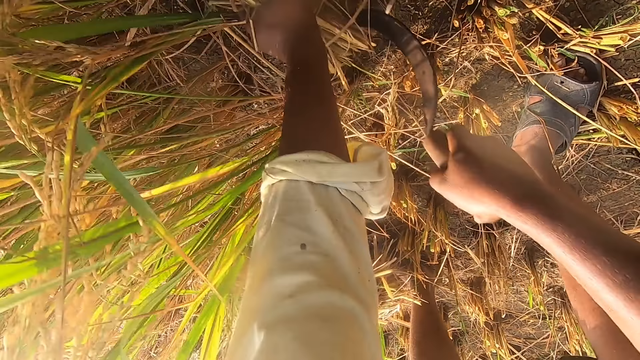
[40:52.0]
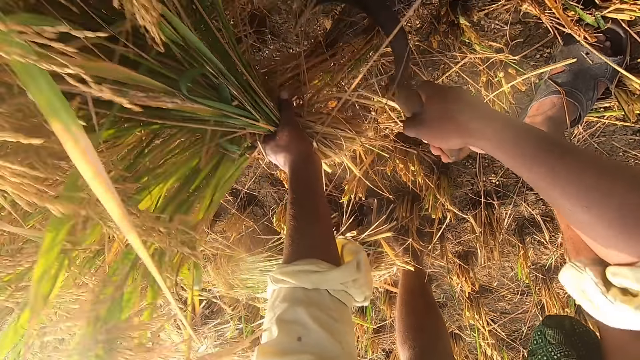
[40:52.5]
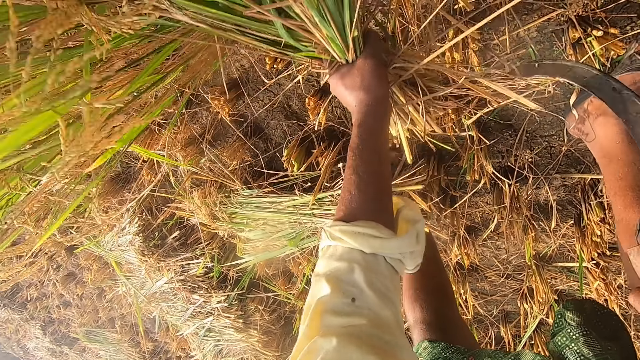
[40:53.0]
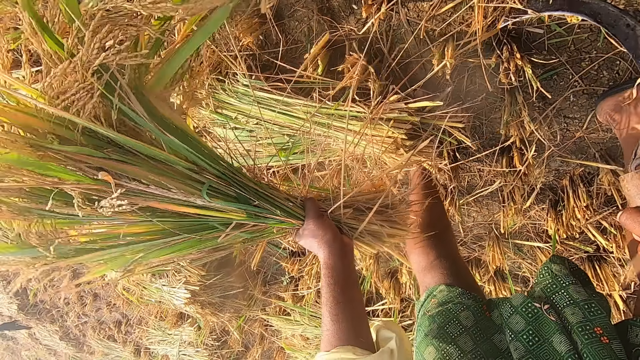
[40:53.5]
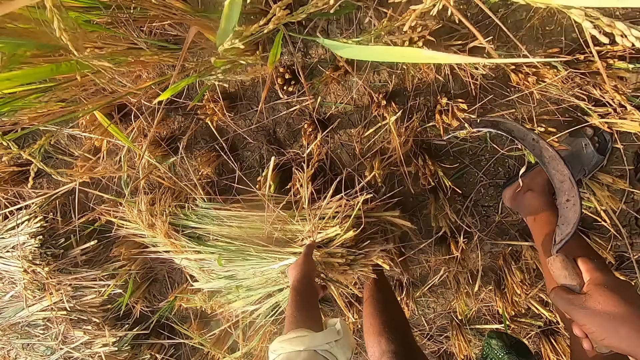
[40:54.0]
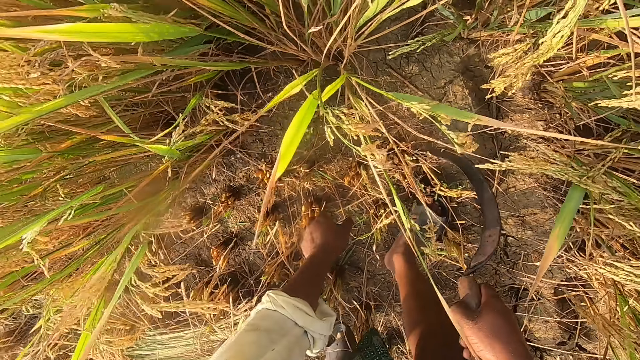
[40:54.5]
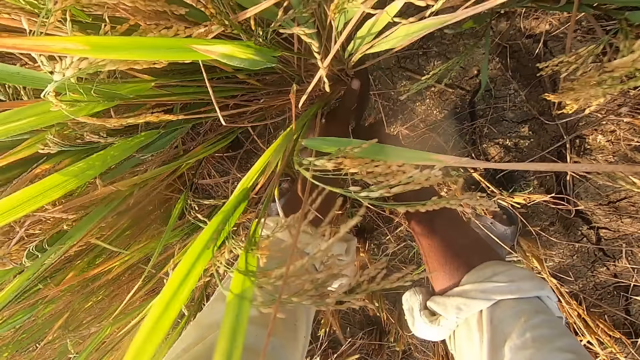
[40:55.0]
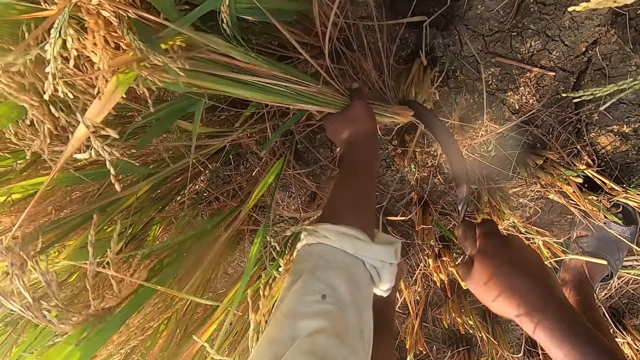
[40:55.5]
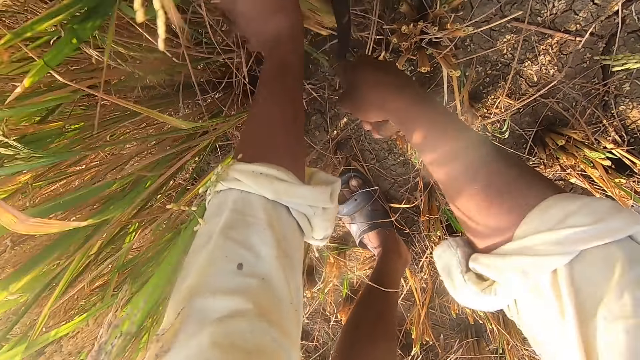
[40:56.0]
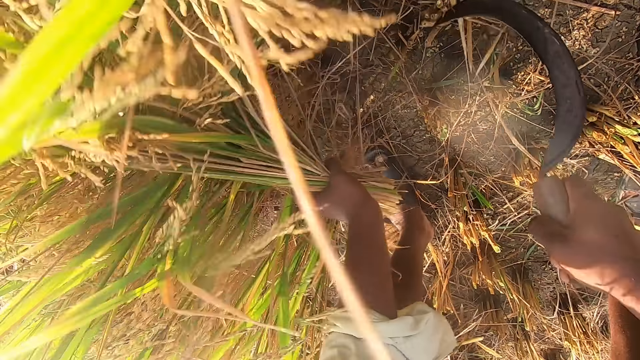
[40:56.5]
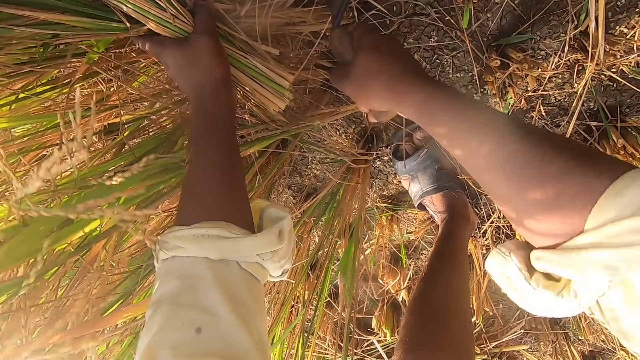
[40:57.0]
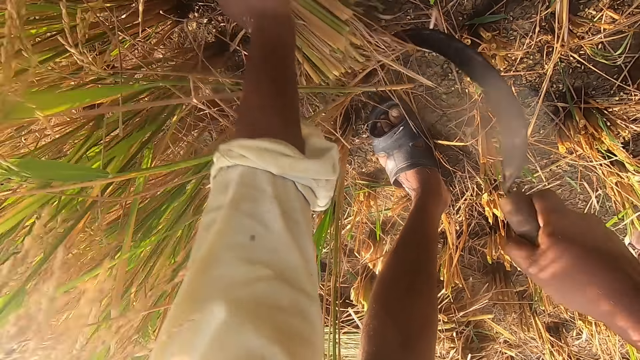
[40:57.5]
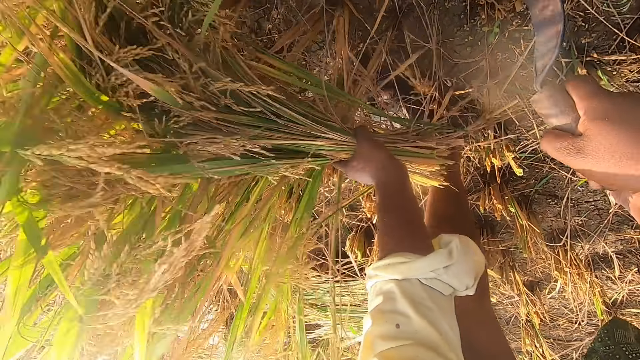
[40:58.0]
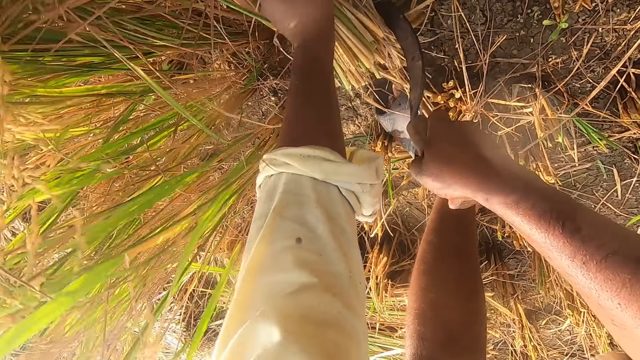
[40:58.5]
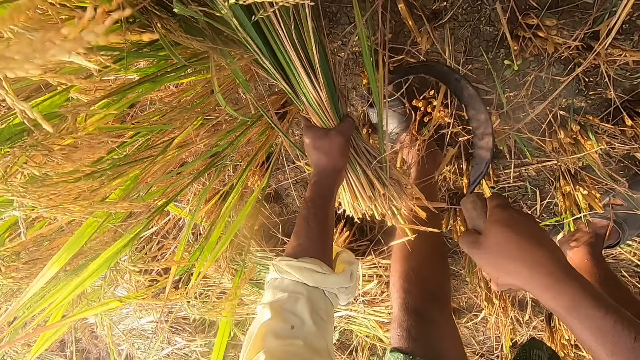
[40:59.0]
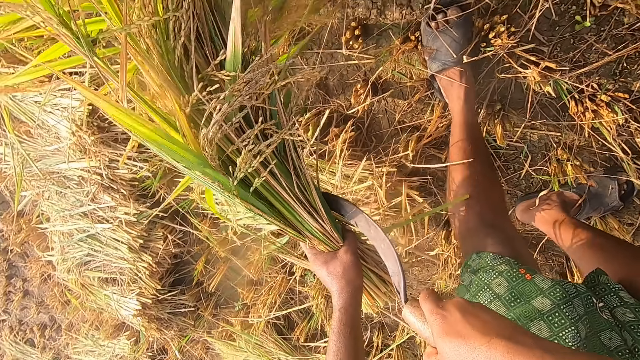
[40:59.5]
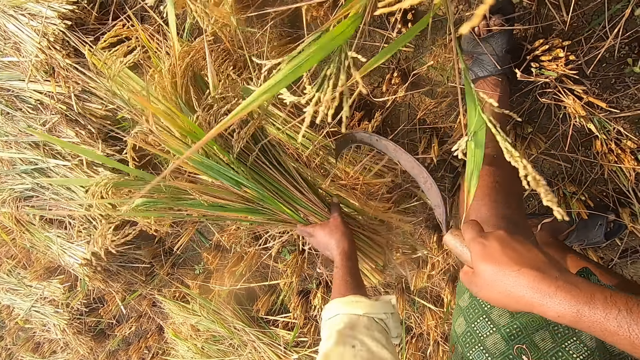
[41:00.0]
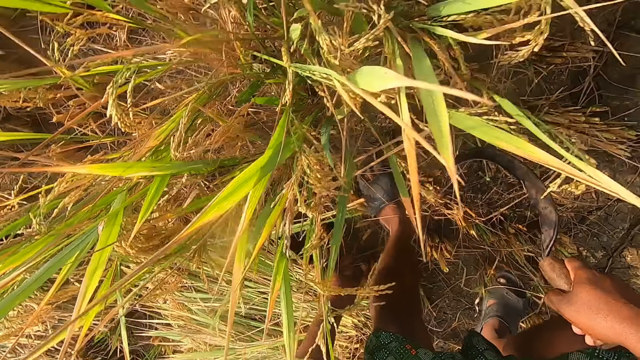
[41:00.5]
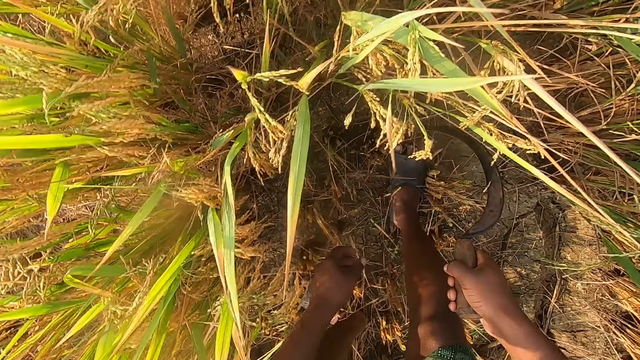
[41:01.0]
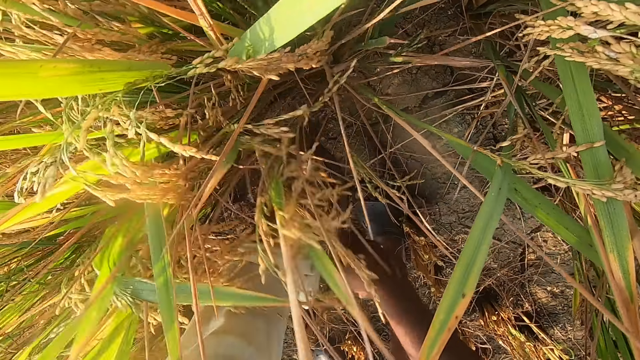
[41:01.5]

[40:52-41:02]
The camera wearer cuts wheat using a sickle repeatedly. They drop the wheat on the floor. They remove the wheat from the ground with the sickle. They cut the wheat using the sickle repeatedly. They drop the wheat on the floor.

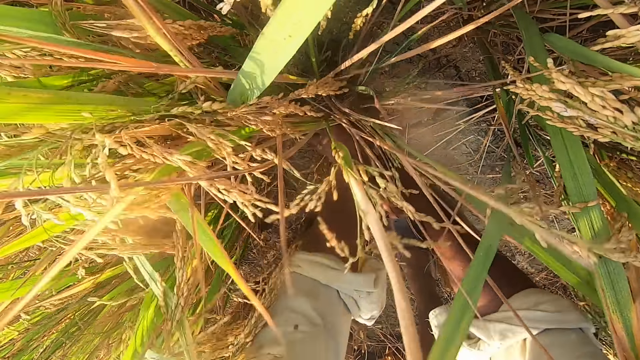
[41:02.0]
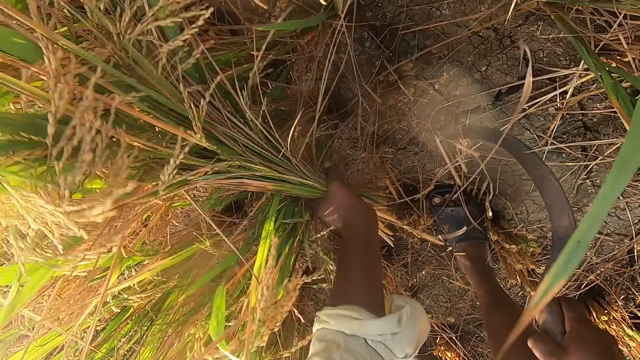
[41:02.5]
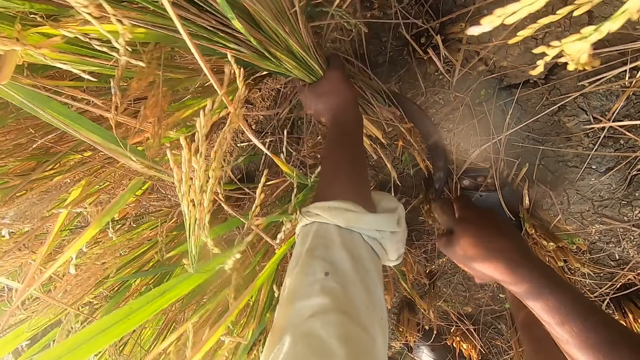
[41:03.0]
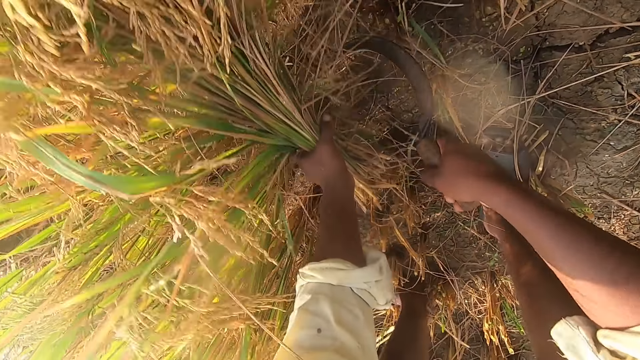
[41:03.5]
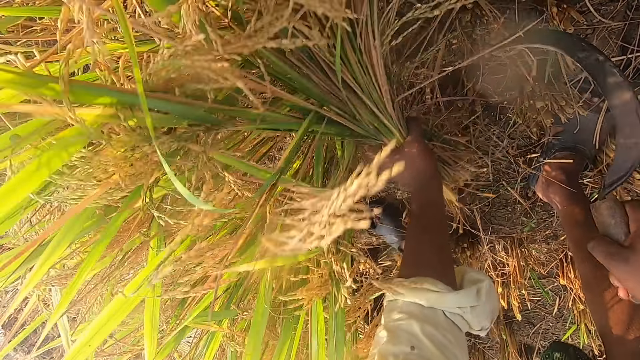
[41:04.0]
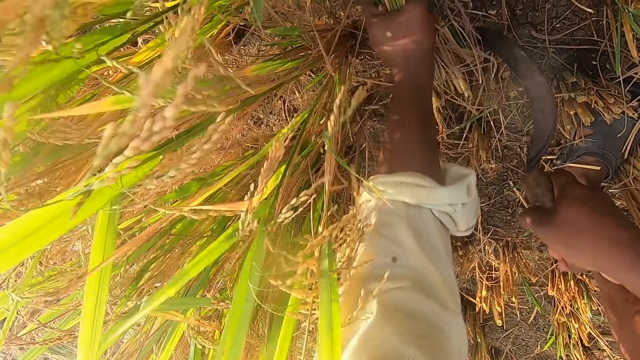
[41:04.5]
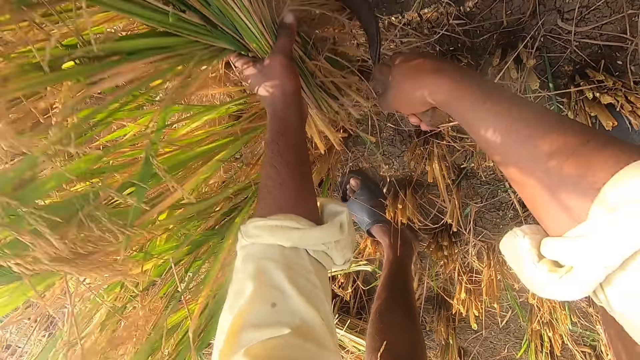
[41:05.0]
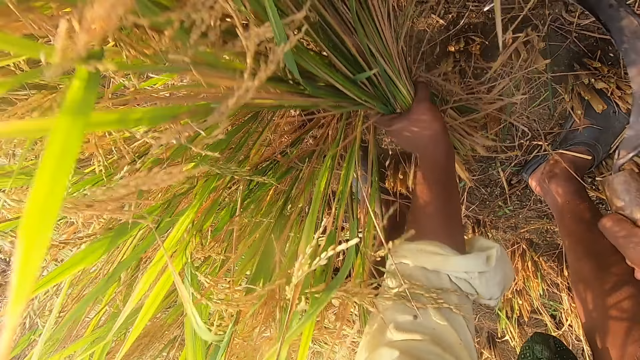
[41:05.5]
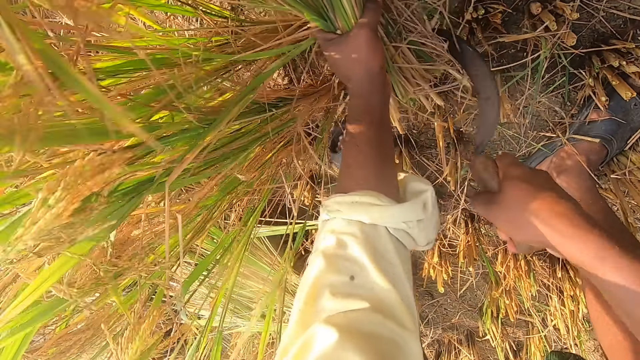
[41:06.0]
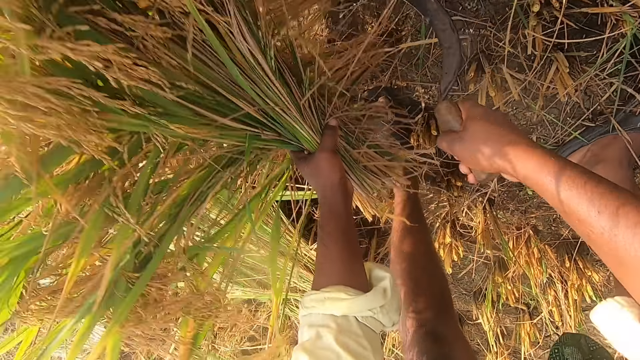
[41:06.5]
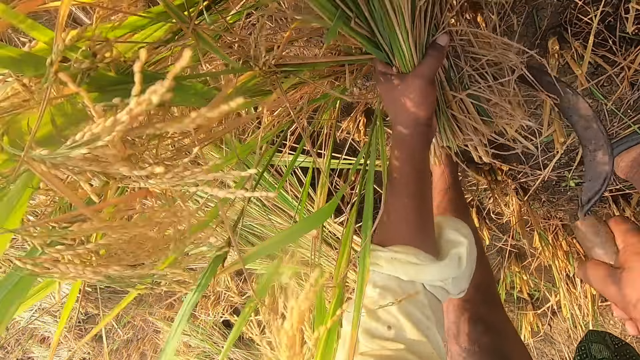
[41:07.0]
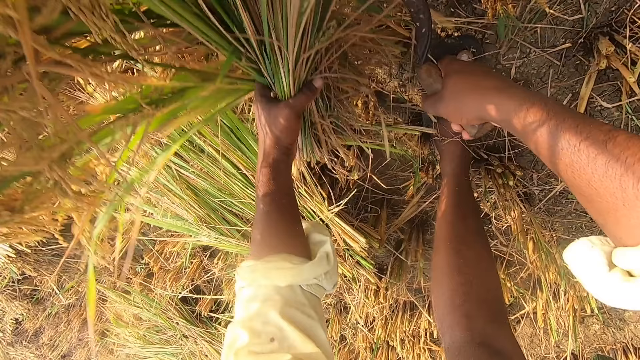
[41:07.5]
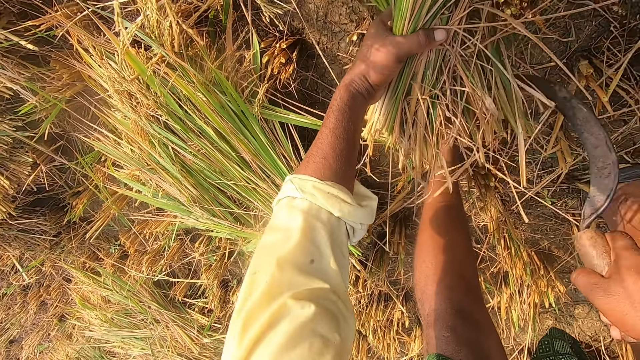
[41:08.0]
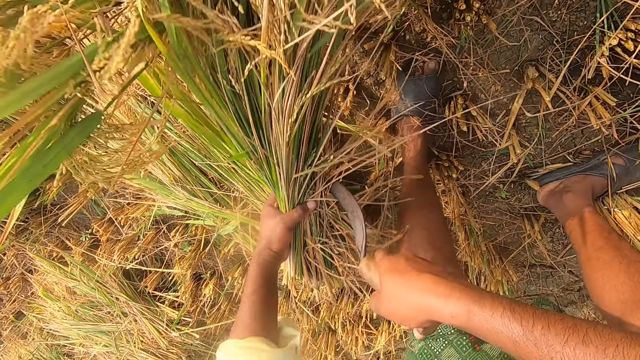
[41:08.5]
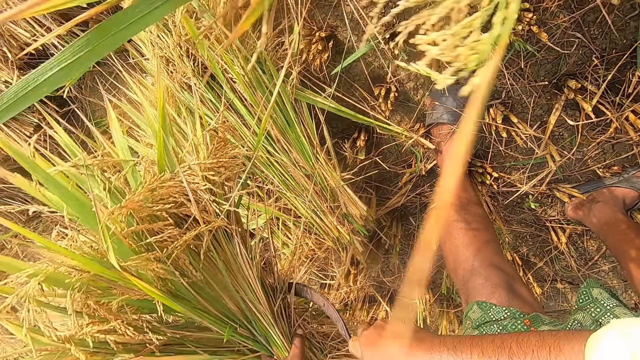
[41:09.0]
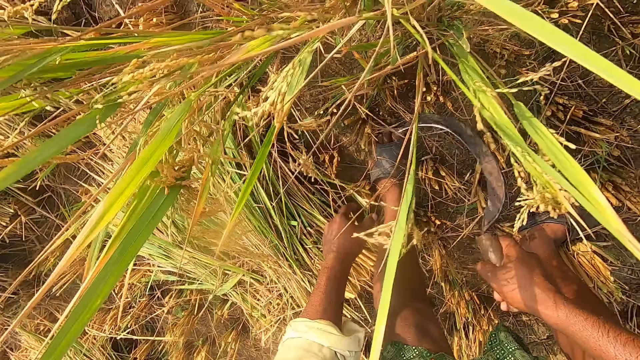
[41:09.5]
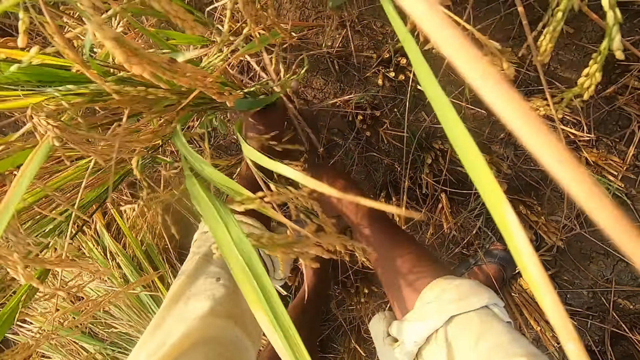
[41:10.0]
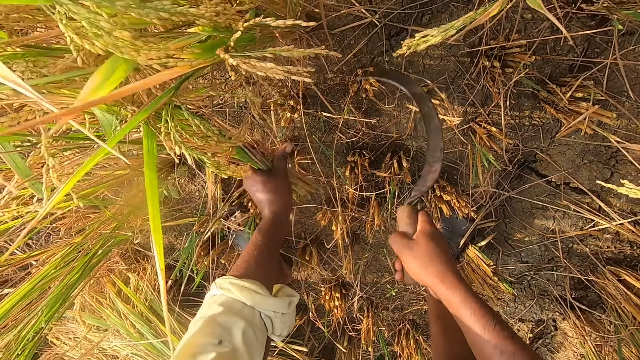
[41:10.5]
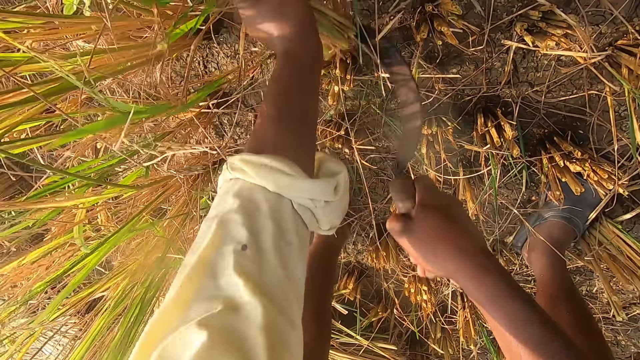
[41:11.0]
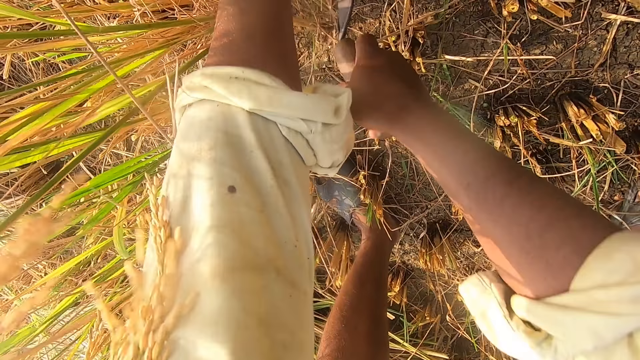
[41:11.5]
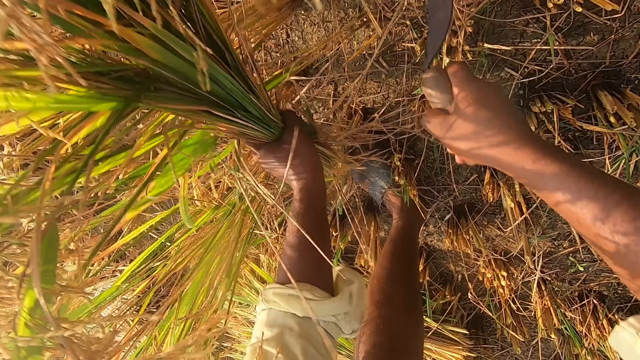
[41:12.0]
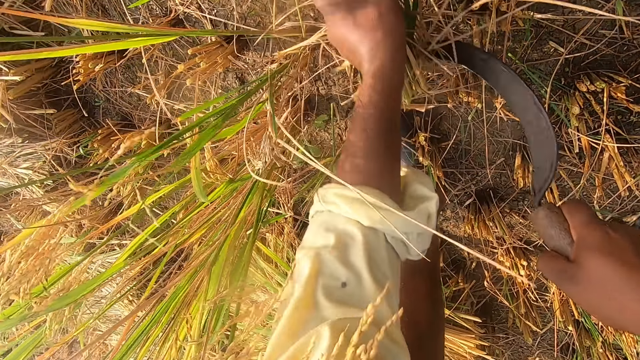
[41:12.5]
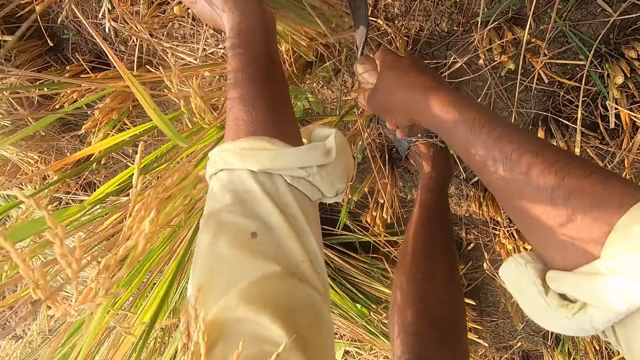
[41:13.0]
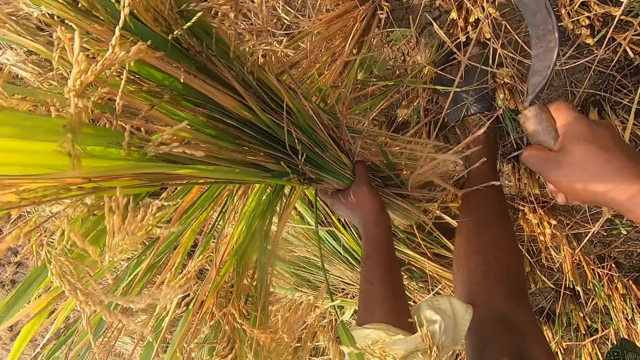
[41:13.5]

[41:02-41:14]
The camera wearer removes the wheat from the ground with a sickle. They cut the wheat using the sickle repeatedly. They drop the wheat on the floor. They cut the wheat using the sickle and remove the wheat from the ground with the sickle. They cut the wheat using the sickle repeatedly.
